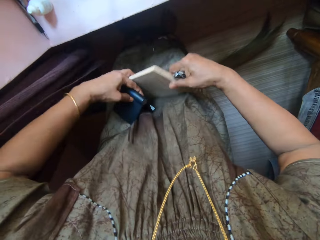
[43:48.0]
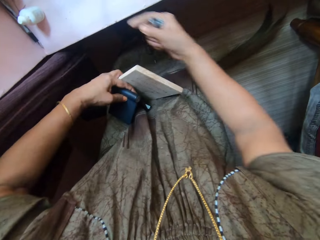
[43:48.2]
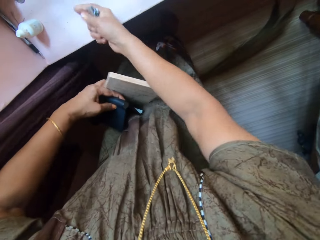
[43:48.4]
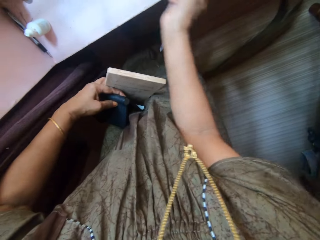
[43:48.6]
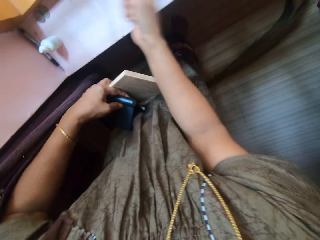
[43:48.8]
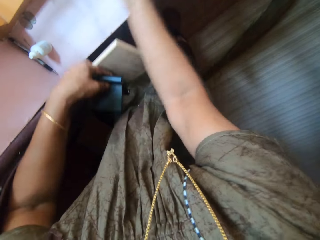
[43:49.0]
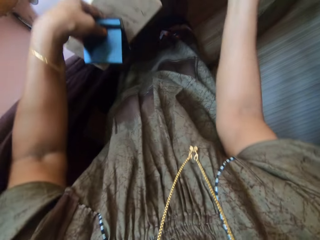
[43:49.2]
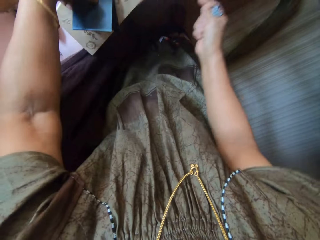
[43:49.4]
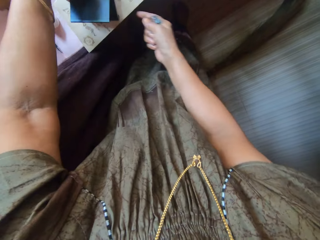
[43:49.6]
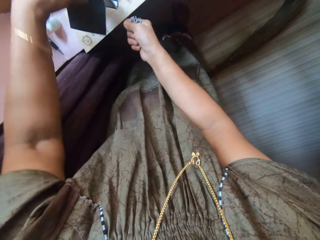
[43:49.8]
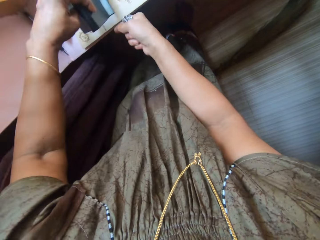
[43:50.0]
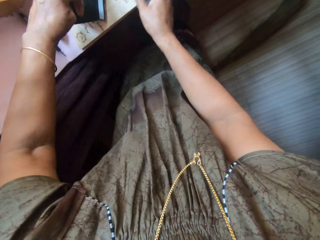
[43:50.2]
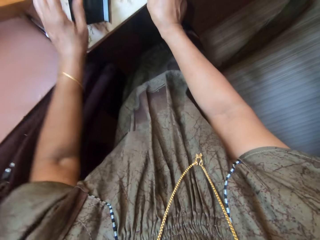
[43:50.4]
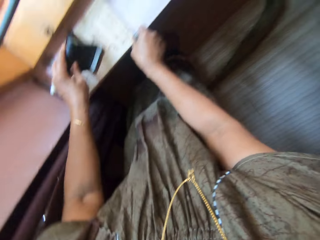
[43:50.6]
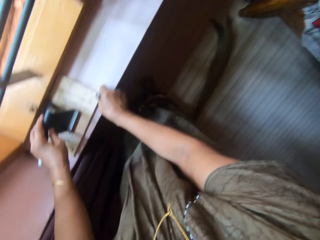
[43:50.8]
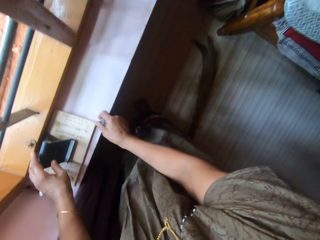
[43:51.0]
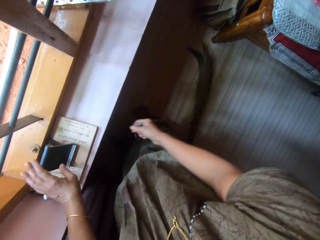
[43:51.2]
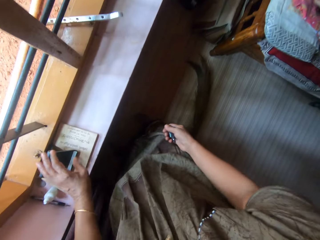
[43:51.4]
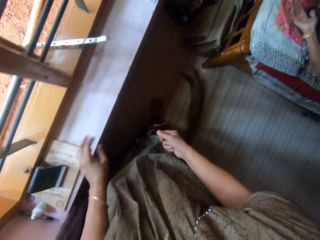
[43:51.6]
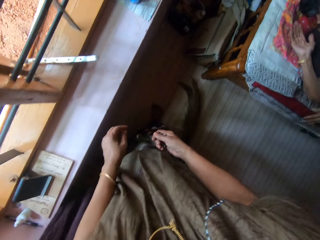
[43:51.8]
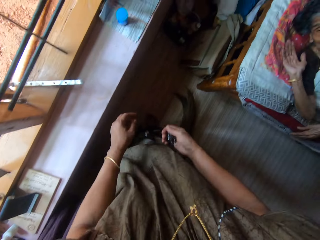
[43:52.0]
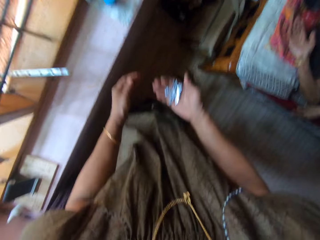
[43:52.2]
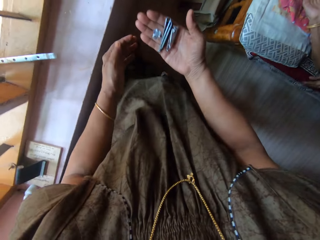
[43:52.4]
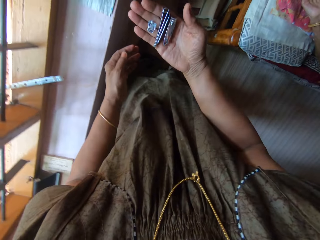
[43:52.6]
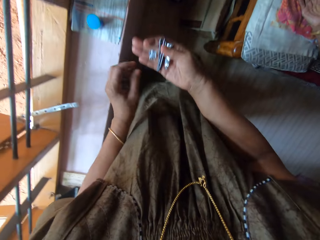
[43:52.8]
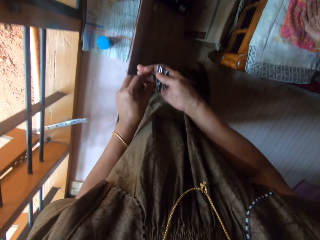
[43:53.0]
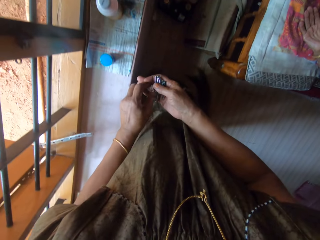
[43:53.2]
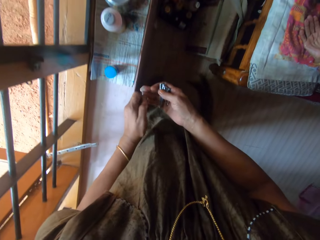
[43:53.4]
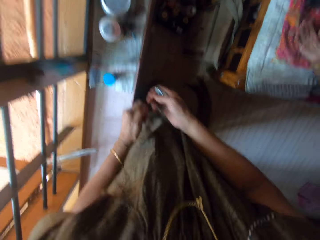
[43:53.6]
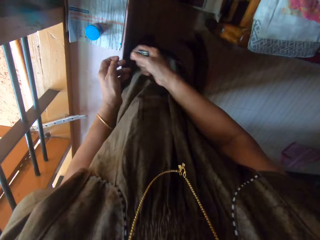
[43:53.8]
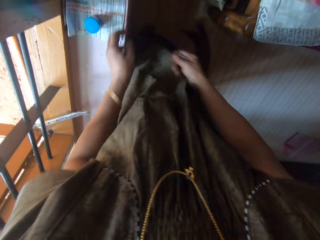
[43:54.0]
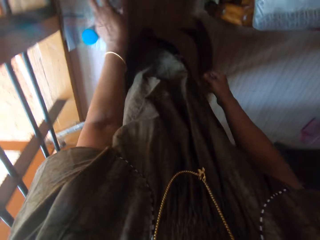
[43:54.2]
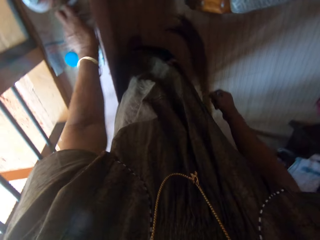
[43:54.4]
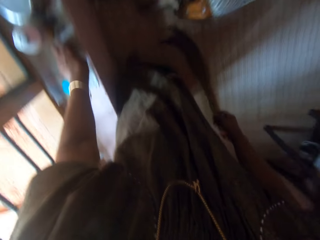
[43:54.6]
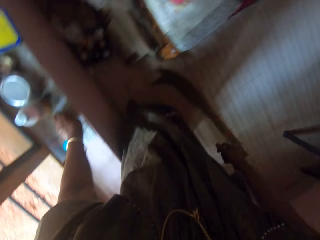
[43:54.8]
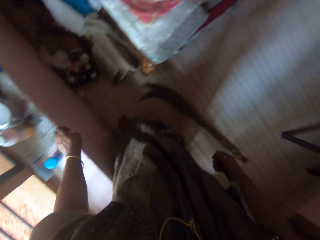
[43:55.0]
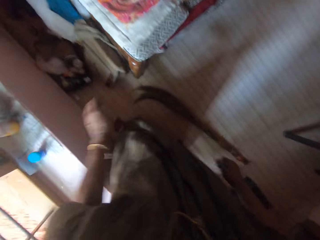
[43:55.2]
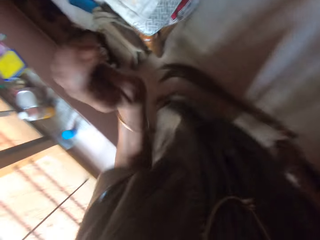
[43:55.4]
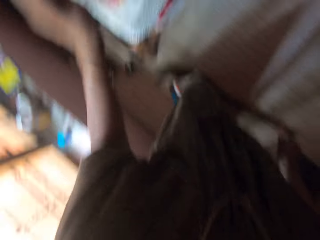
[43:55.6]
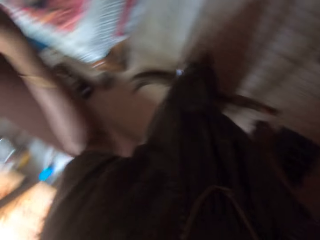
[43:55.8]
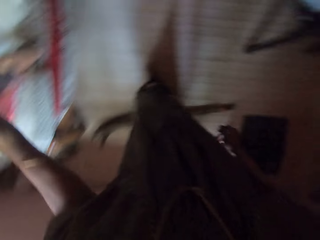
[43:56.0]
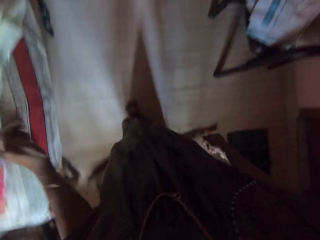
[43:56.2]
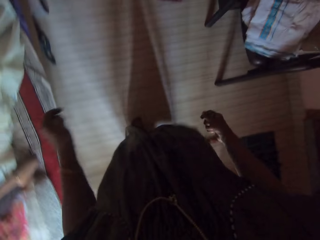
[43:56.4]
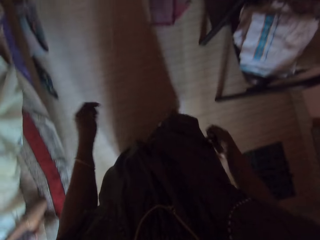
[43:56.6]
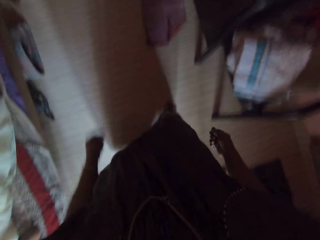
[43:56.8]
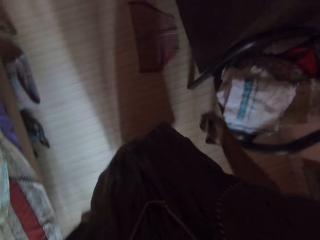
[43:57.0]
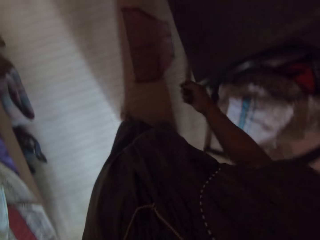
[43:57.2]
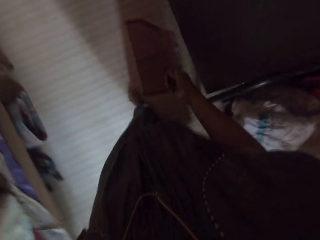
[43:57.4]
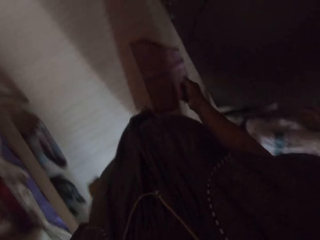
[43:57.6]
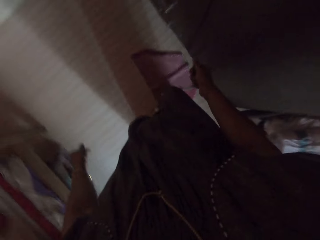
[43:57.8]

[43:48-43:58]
The camera wearer passes the wooden block to her left hand with her right hand. She dusts off the window sill with her right hand. She places the wooden block and the plastic table top sign on the window sill with her hand. She adjusts the wooden block and the plastic table top sign on the window sill with both hands. She opens the palm. She picks up a plastic sharpener with her left hand from her right palm. She drops something. She picks up the plastic sharpener from the window sill with her left hand. She walks around.

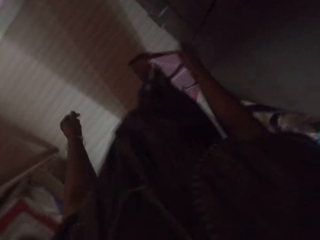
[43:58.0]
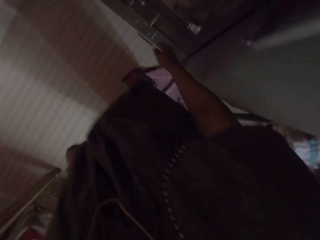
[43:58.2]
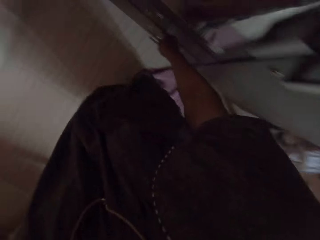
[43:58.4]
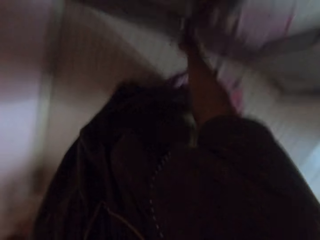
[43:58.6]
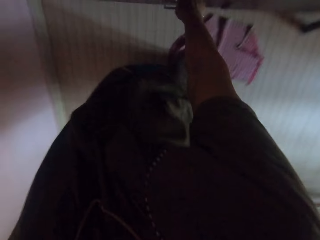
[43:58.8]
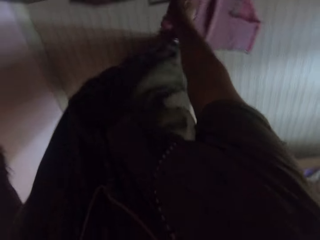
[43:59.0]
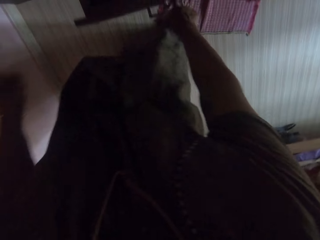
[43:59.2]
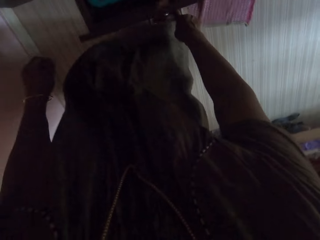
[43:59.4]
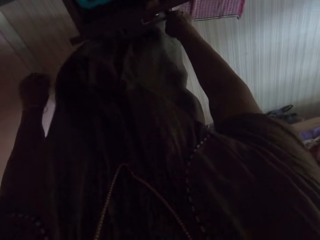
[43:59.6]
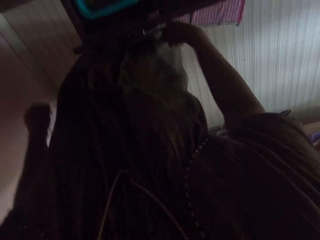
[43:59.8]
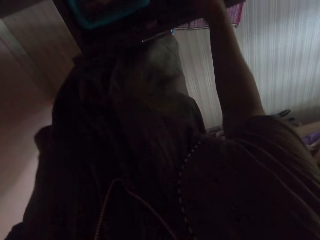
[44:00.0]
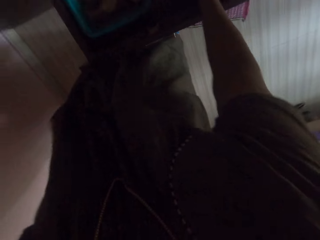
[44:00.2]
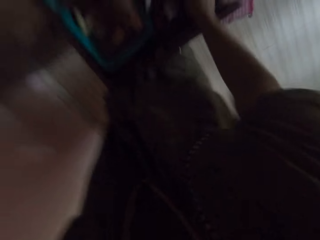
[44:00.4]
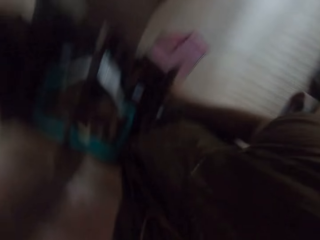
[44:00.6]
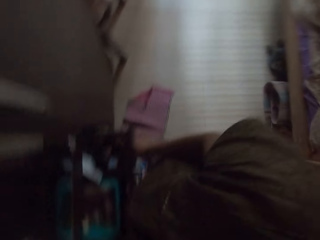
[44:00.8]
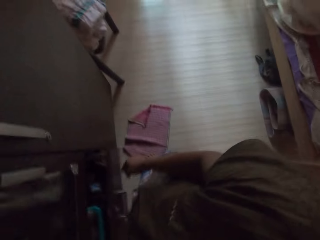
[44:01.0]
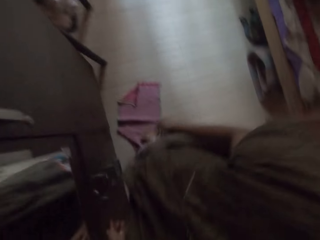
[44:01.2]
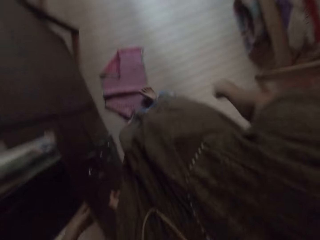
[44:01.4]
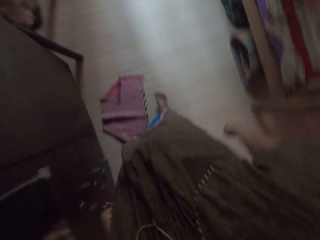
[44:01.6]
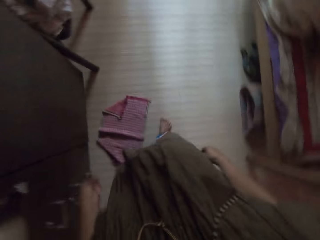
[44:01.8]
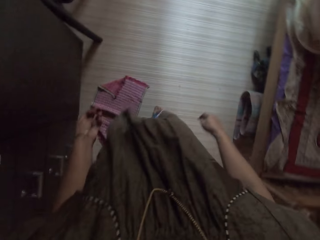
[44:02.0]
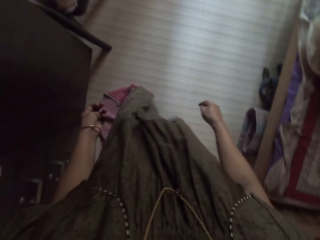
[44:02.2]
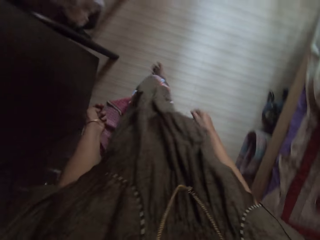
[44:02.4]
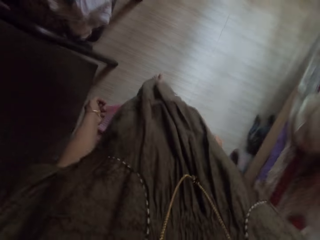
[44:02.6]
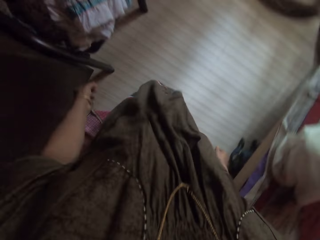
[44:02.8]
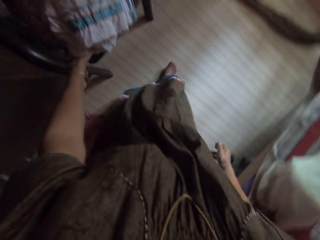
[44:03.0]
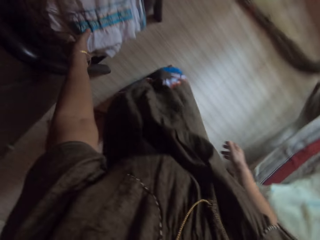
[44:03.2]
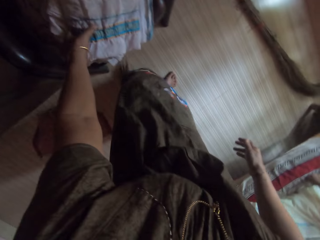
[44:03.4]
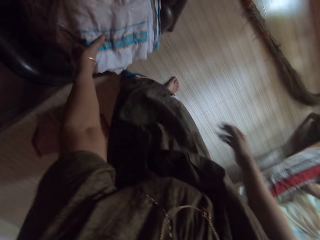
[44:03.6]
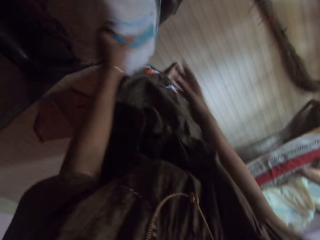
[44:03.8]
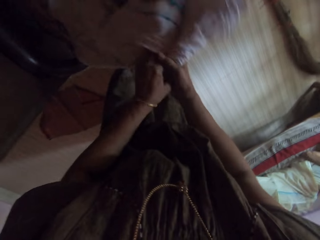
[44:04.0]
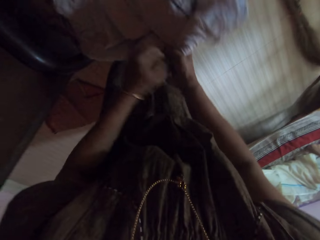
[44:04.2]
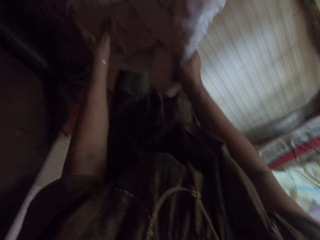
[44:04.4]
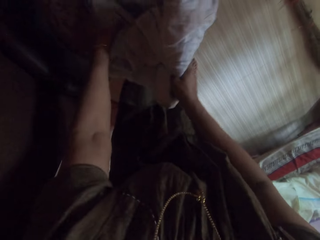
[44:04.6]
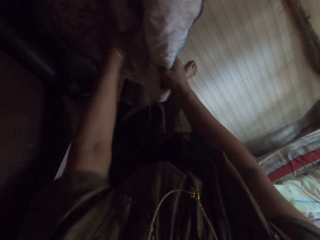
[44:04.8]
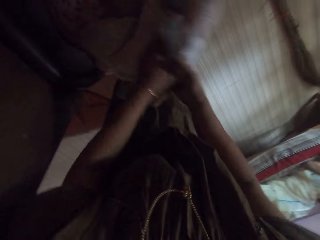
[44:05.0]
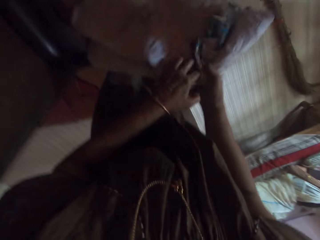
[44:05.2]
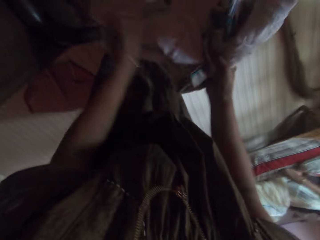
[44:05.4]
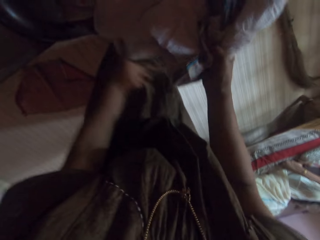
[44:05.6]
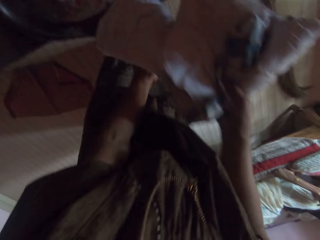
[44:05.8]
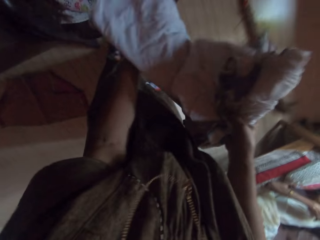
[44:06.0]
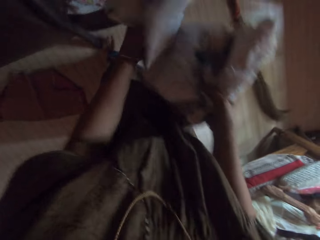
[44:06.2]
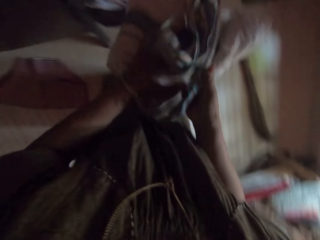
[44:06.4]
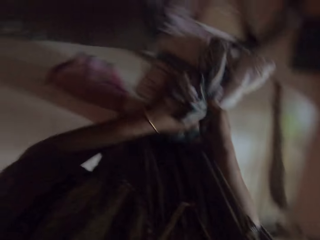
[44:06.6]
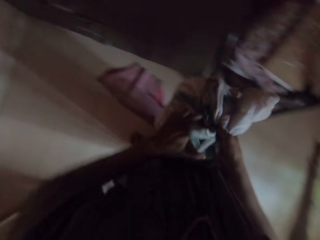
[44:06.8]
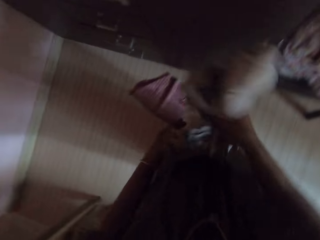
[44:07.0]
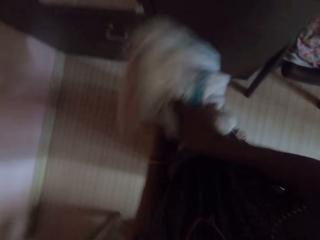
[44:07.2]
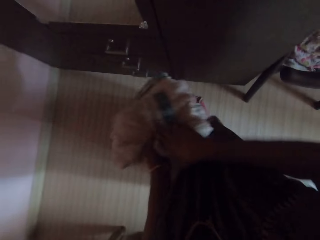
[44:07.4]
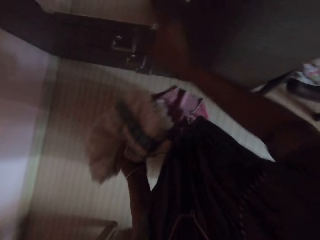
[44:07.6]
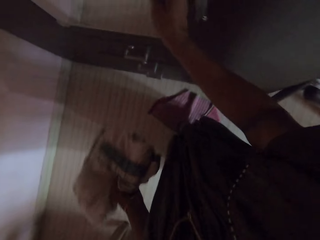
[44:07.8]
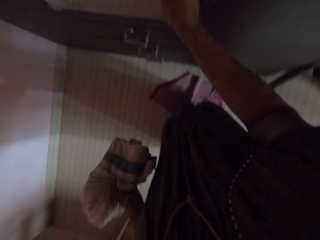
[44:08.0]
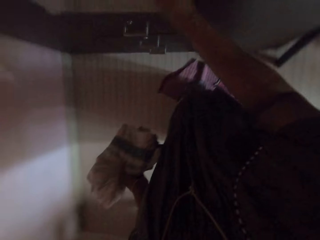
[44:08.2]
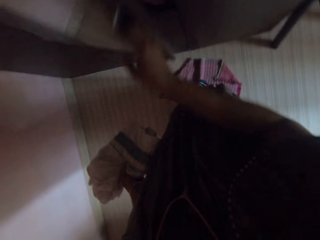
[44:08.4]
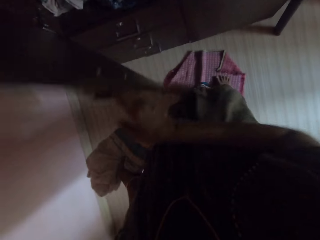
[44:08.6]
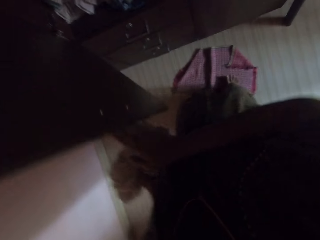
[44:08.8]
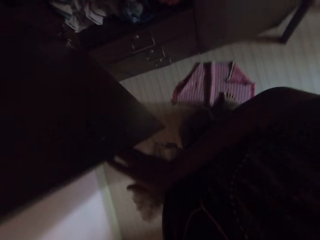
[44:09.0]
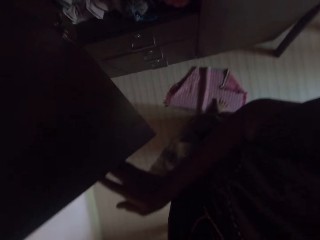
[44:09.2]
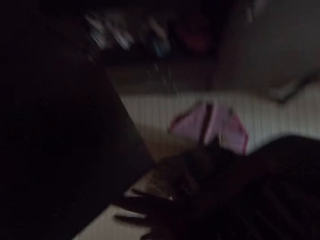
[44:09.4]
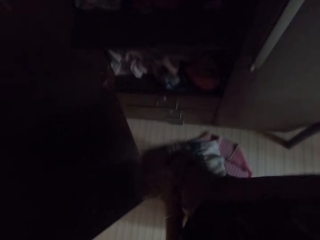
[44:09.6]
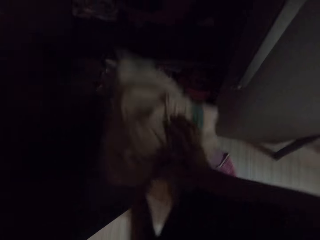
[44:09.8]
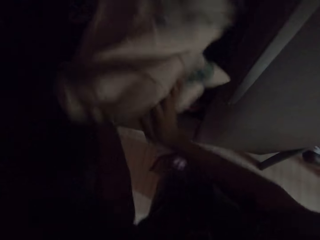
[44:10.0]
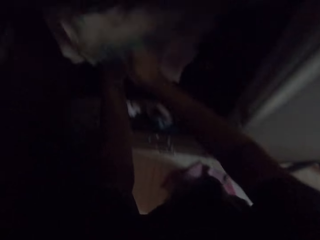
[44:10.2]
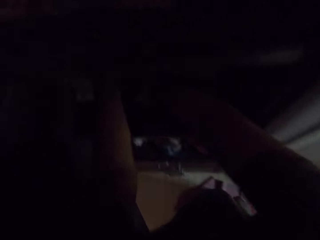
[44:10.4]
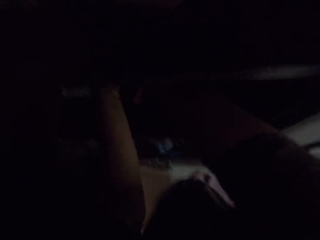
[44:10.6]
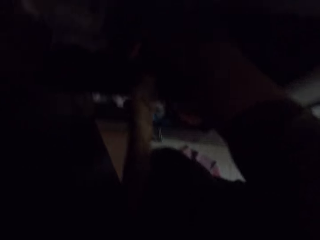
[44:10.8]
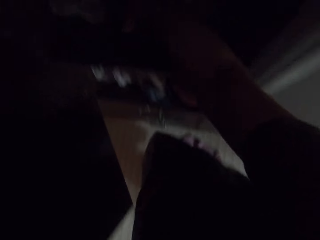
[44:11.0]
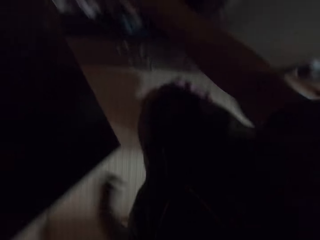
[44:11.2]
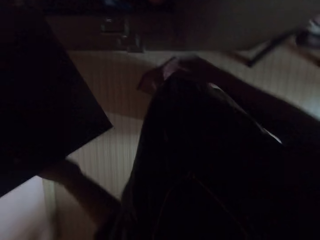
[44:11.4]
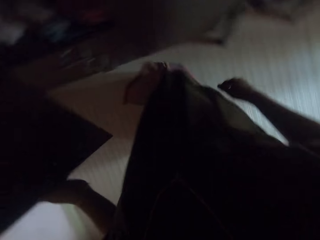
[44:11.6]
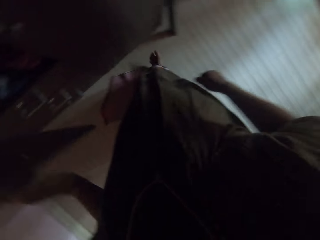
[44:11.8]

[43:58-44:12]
The camera wearer pulls out a drawer from a cupboard with her right hand. She drops the nail clipper into the drawer. She closes the drawer with her right hand. She walks around. She picks up another bed sheet with both hands. She passes the bed sheet to her left hand. She pulls open the wardrobe with her right hand. She places the bed sheet into the wardrobe with both hands.
